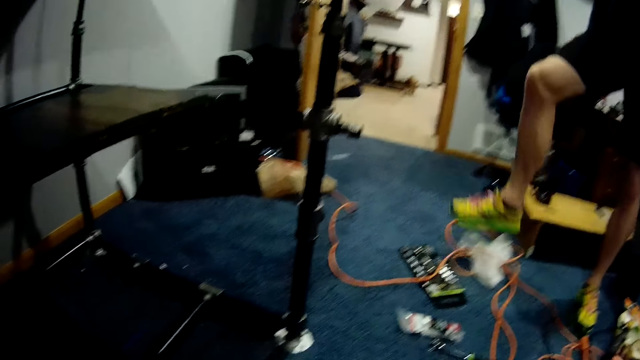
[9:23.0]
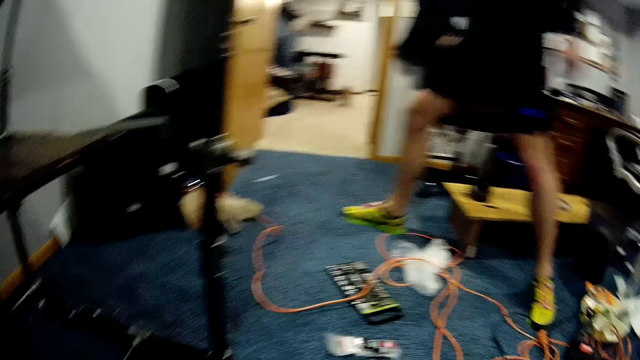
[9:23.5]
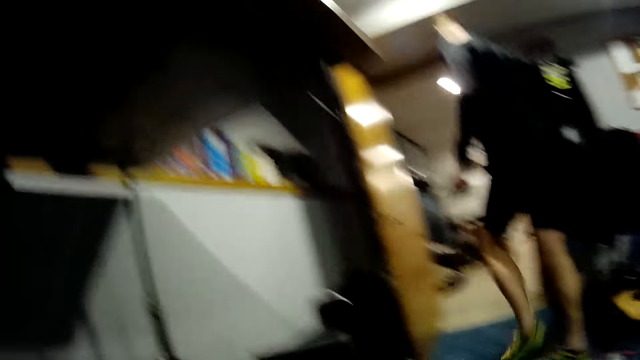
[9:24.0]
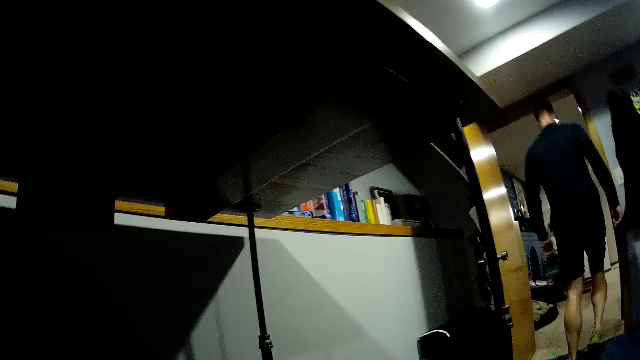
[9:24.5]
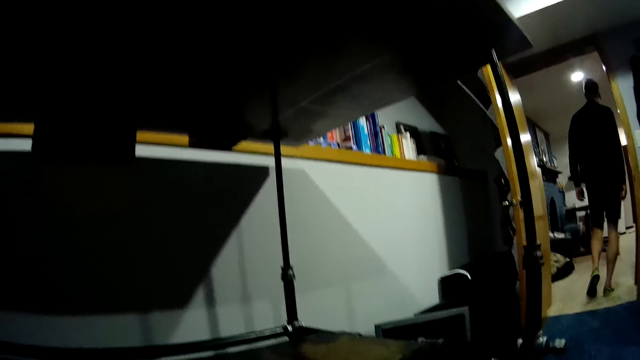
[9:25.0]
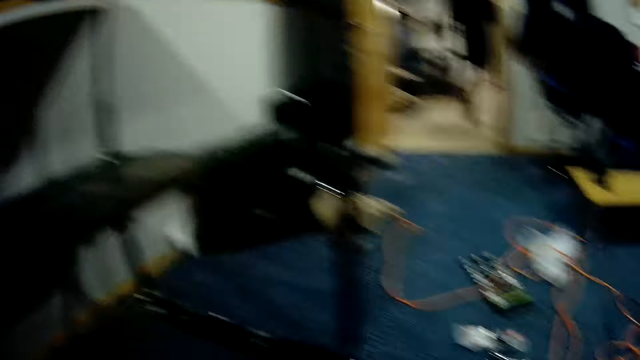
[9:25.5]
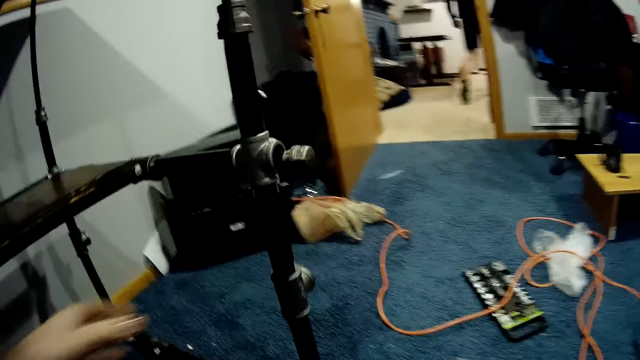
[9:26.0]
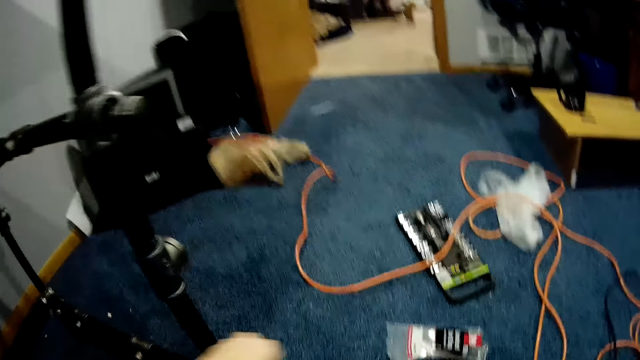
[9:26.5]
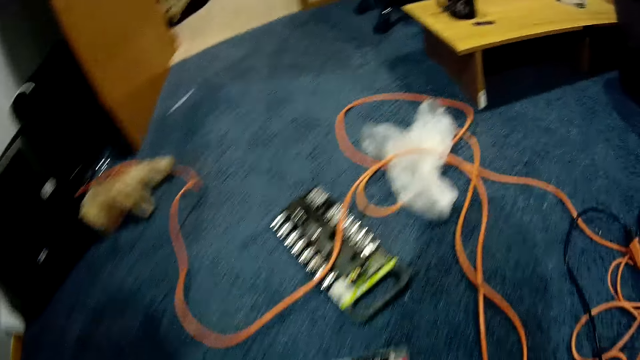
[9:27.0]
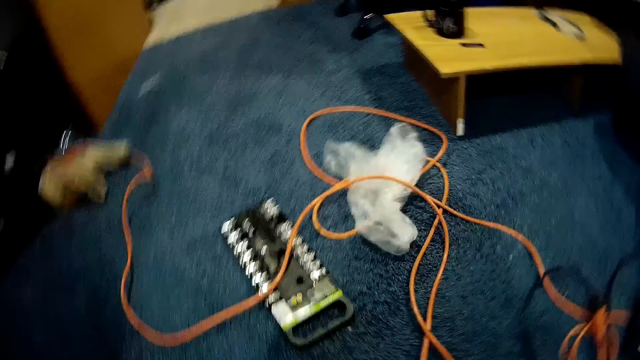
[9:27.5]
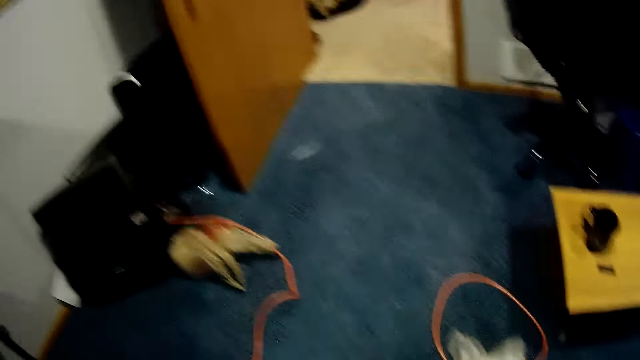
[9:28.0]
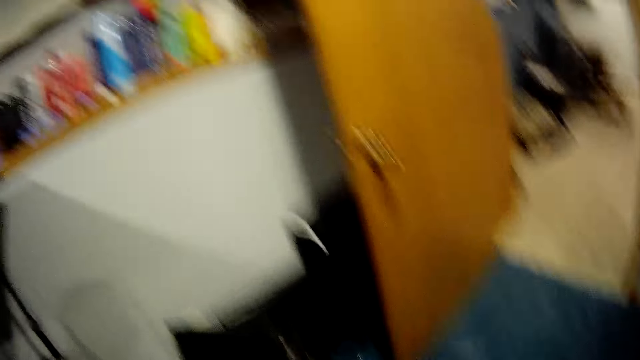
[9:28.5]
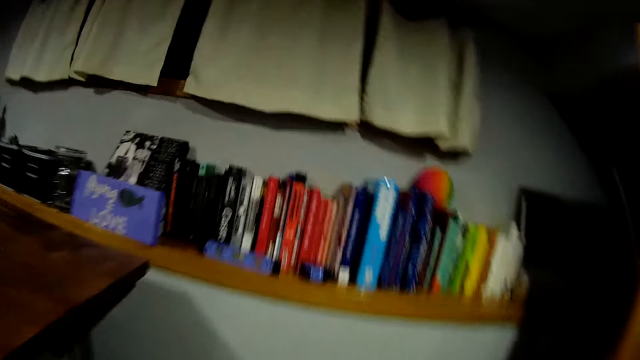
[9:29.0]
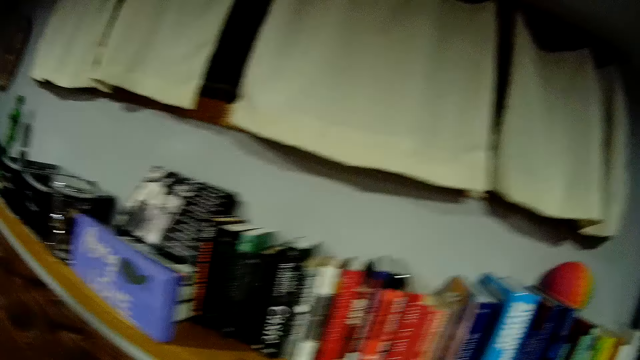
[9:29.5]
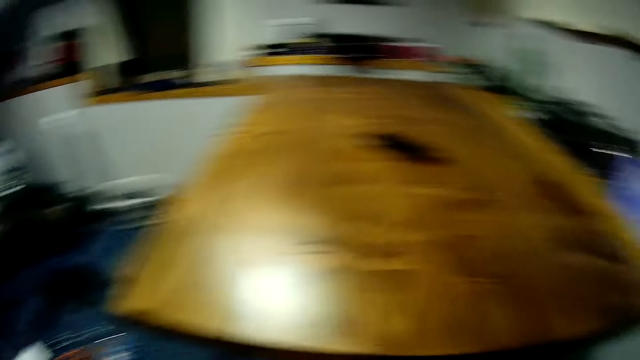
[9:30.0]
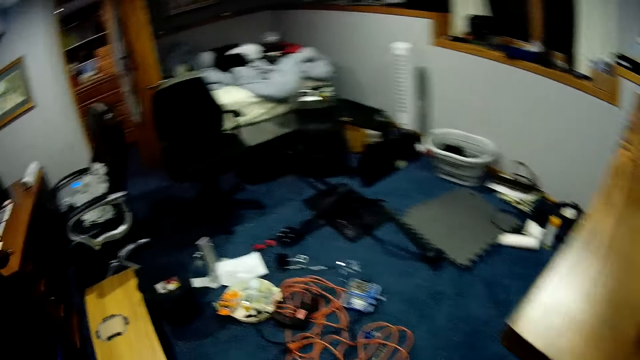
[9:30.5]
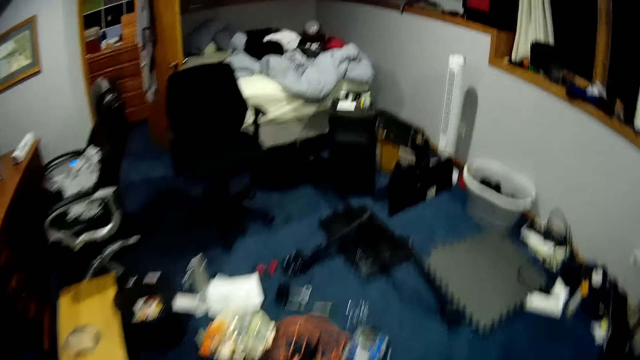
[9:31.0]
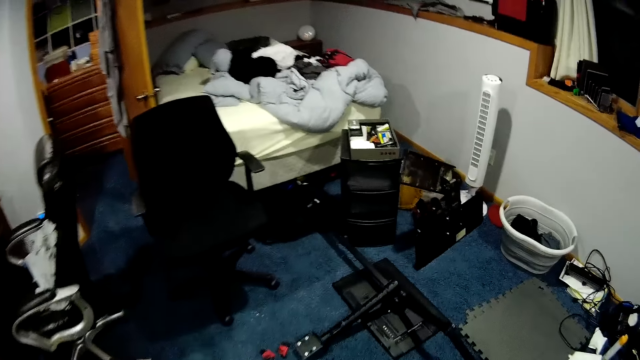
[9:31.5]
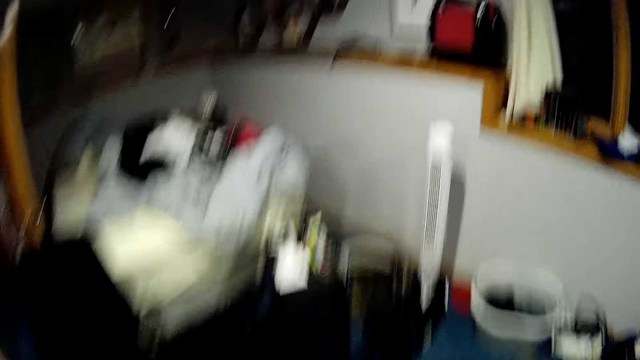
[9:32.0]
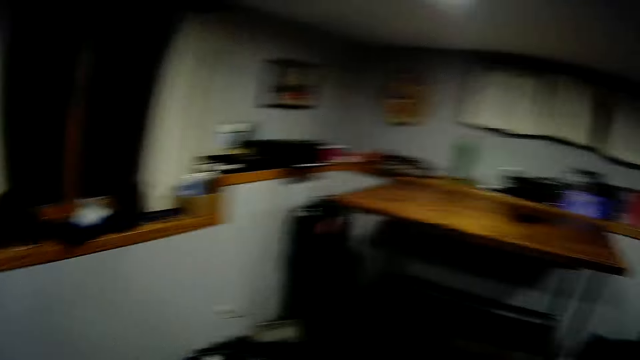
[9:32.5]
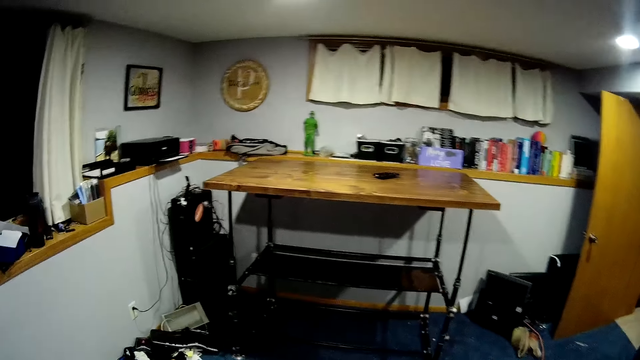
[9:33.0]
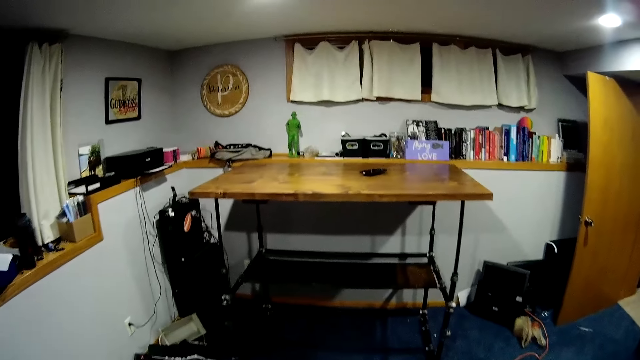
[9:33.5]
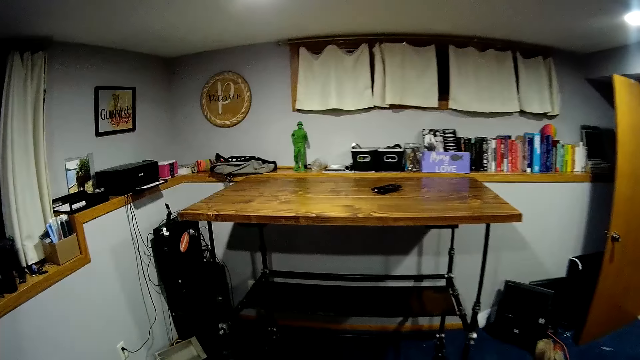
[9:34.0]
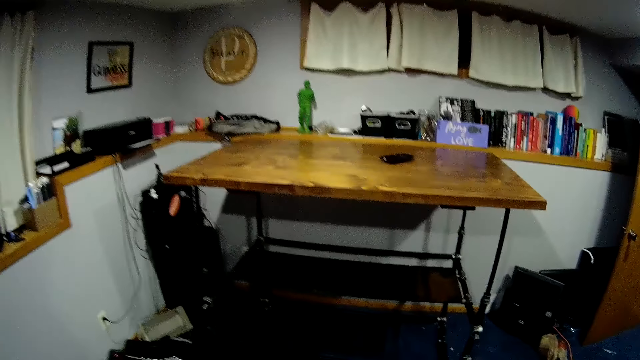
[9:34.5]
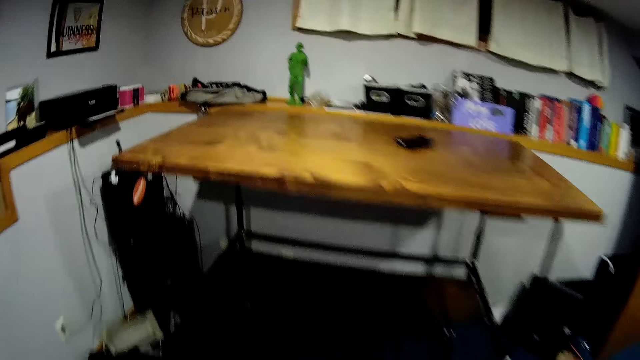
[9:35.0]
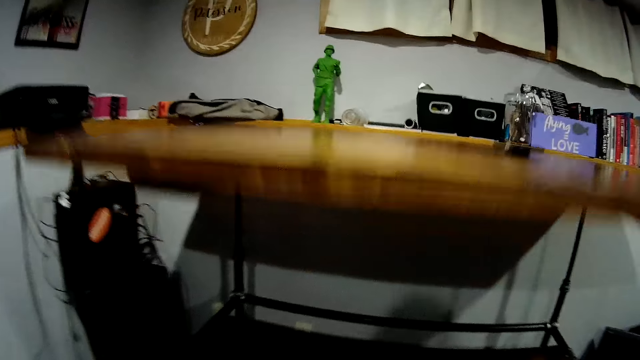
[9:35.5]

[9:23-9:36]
A person walks out of the workshop. The camera wearer walks toward the book. They look around.

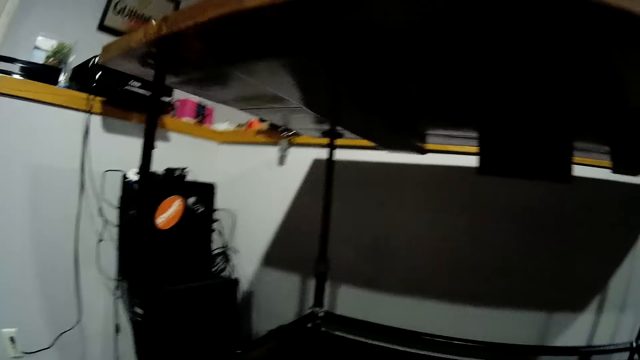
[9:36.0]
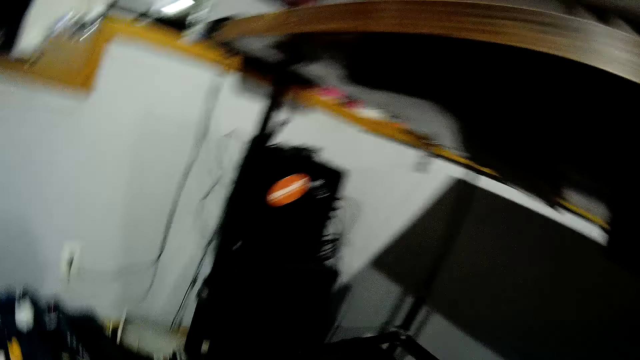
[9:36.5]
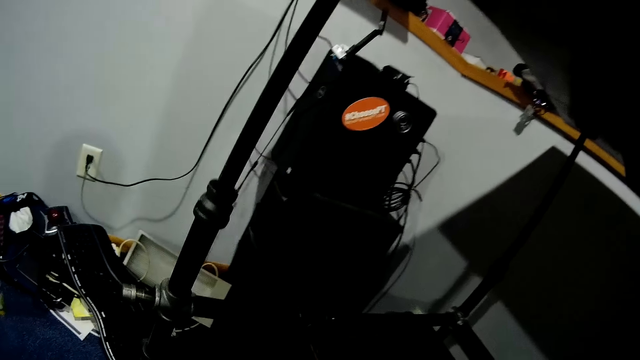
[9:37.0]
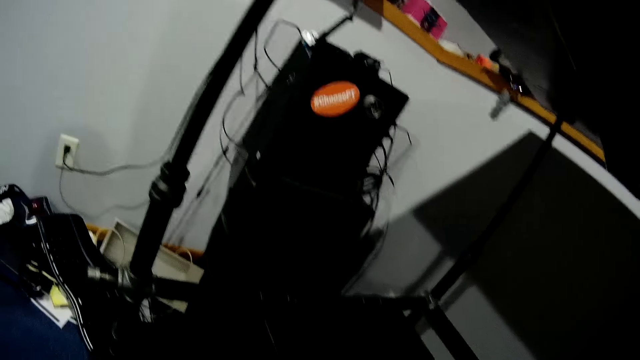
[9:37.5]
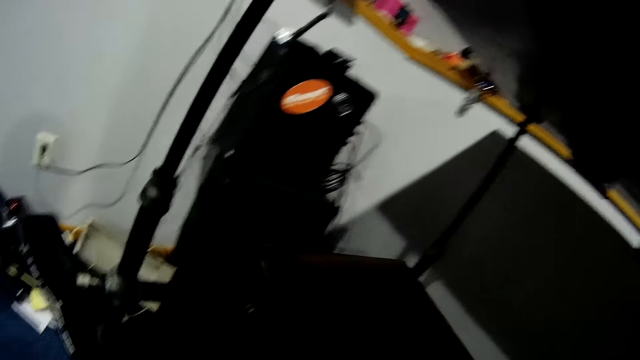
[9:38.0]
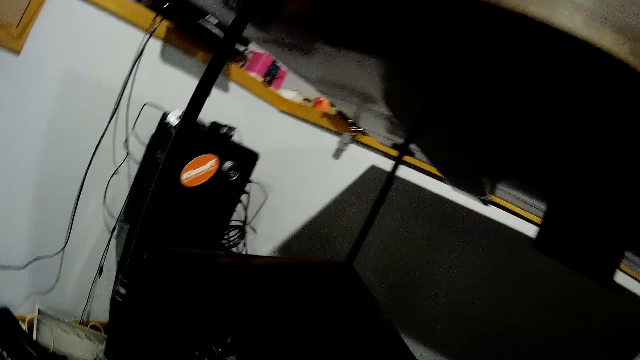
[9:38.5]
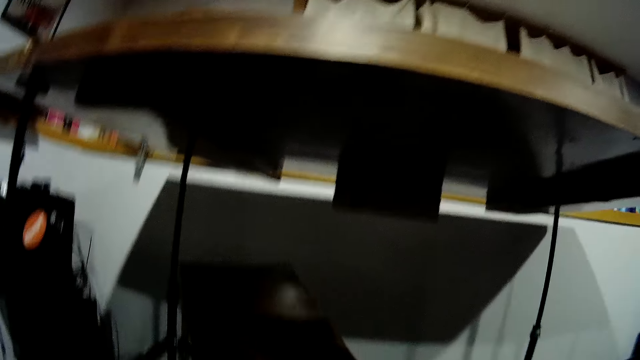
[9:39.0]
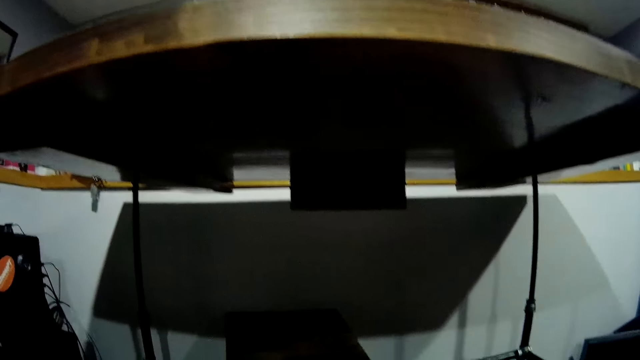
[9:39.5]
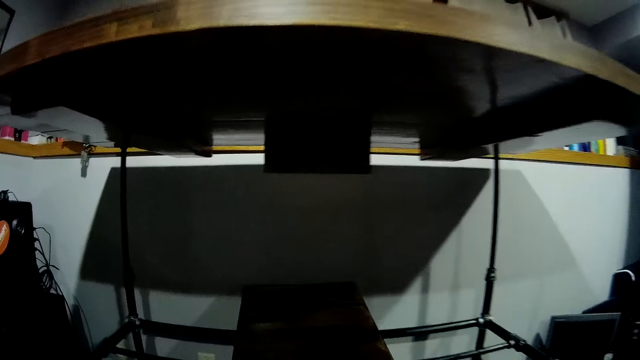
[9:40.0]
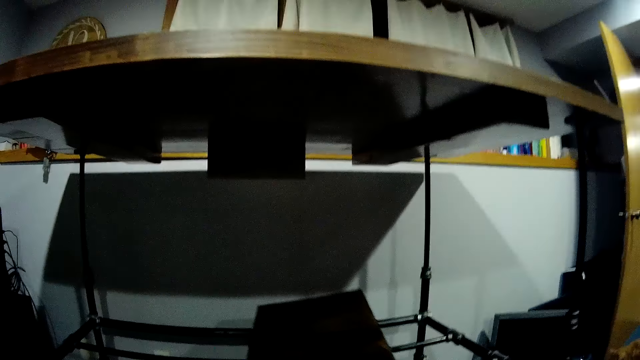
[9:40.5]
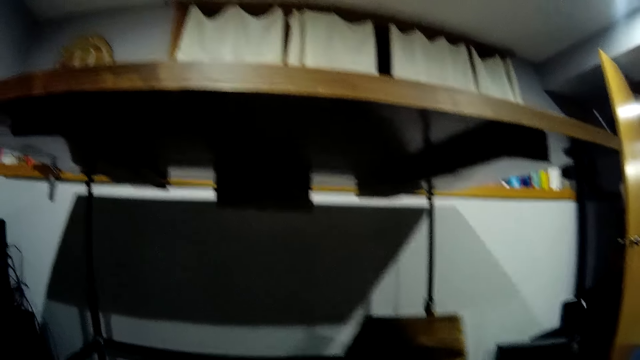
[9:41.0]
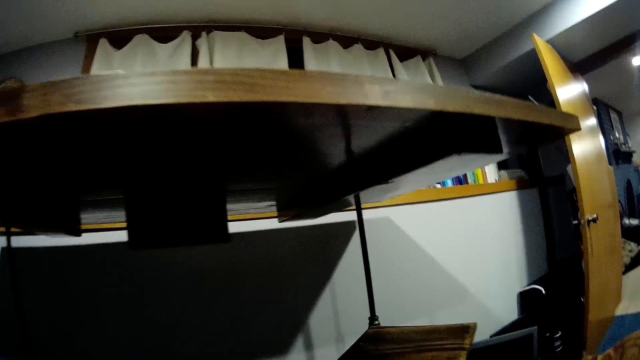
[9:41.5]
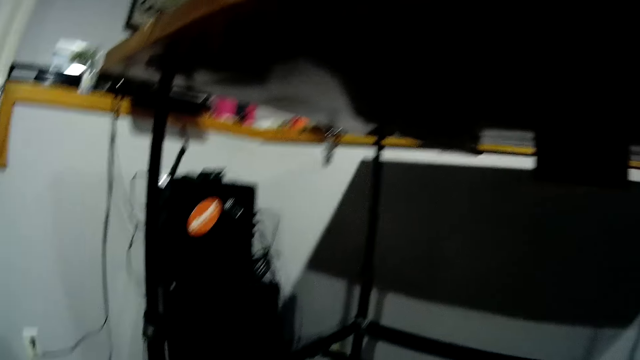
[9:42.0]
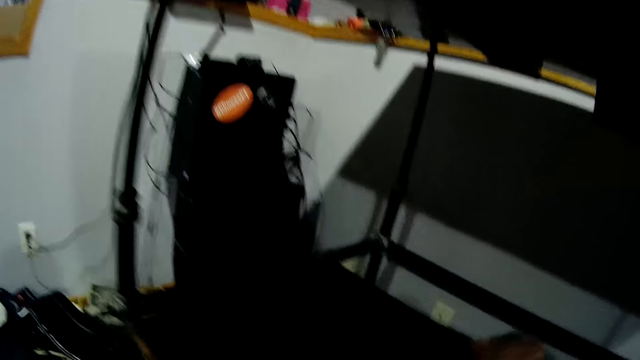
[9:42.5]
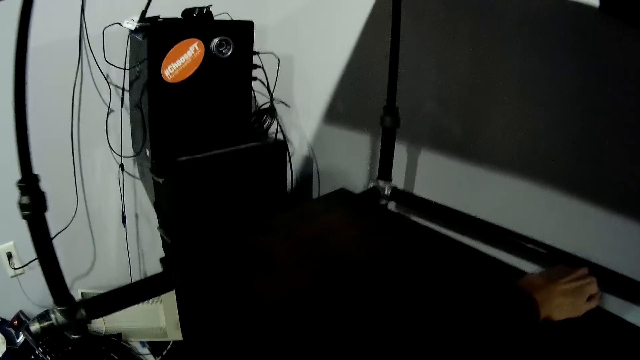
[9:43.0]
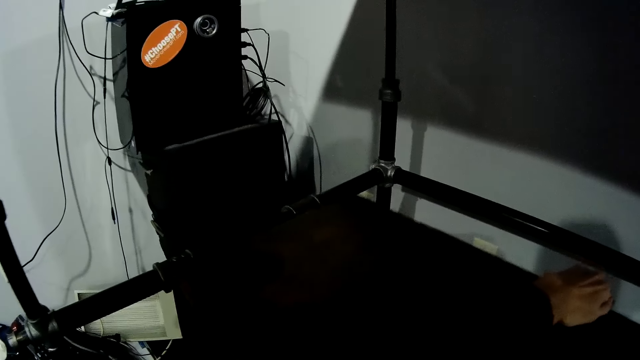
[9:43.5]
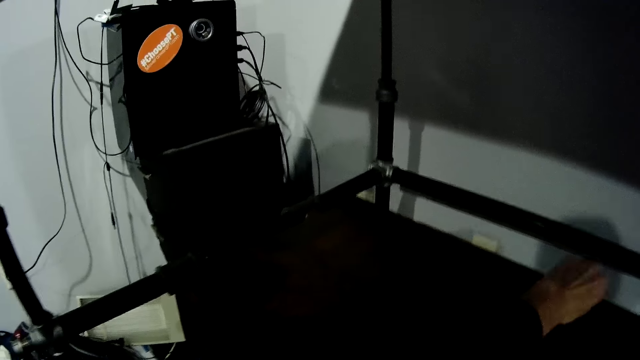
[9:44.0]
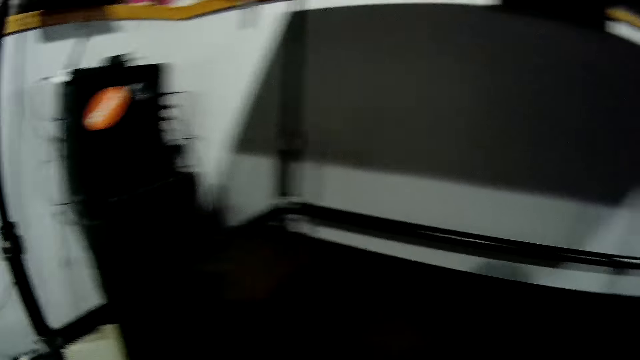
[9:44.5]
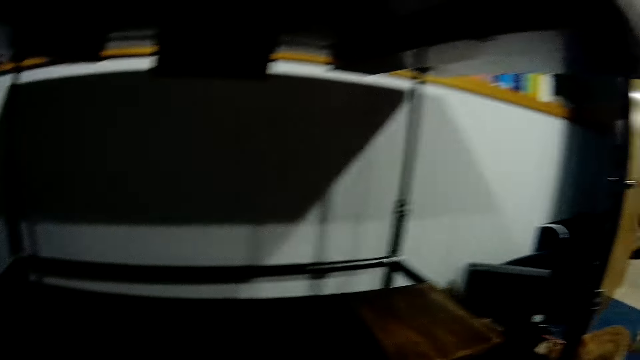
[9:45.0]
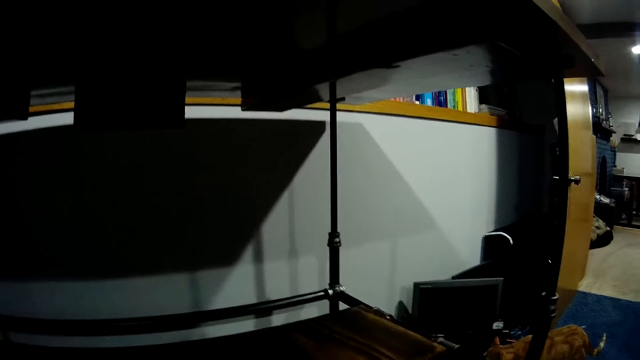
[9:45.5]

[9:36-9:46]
The camera wearer places a wooden slab or timber from the shelf in the middle of the worktable with her left hand.
